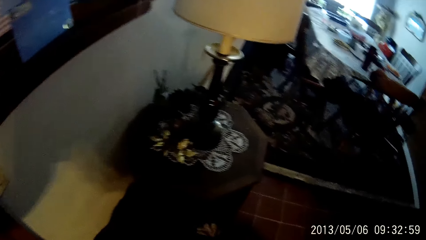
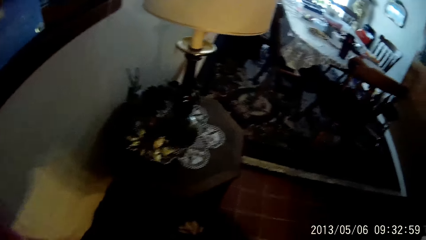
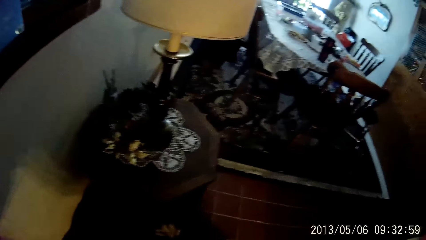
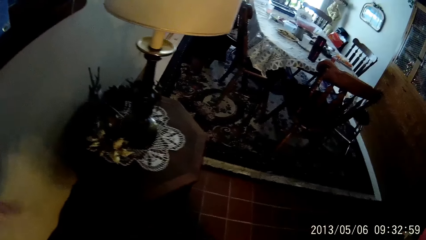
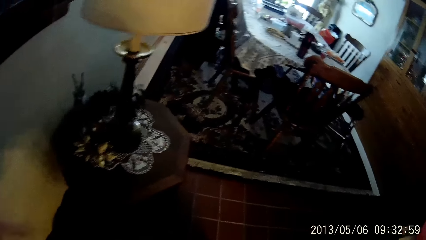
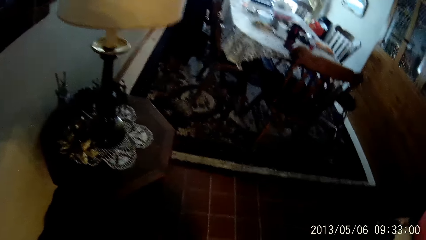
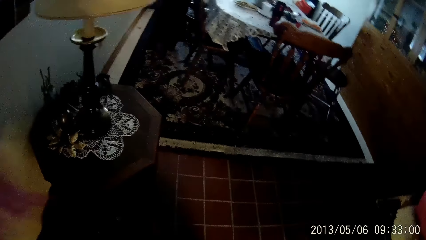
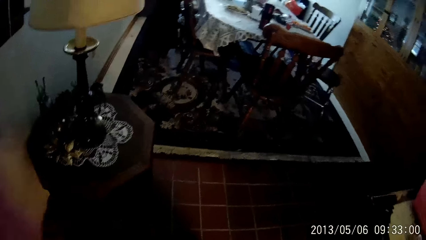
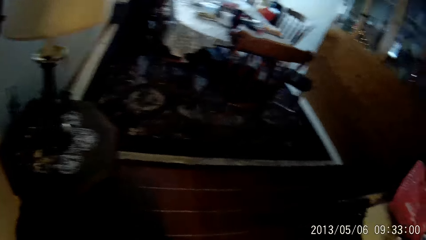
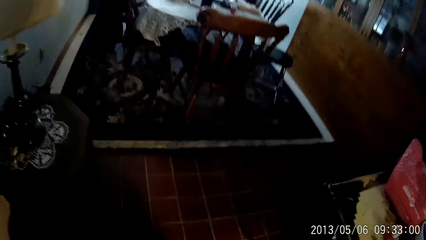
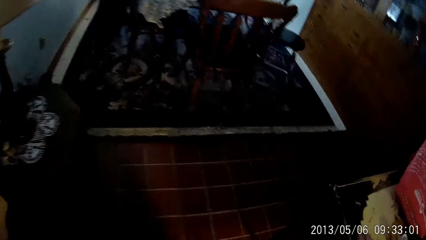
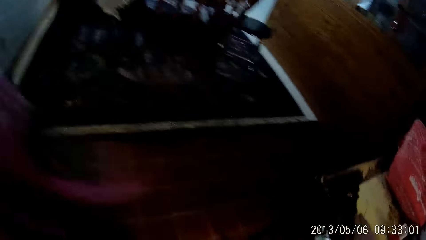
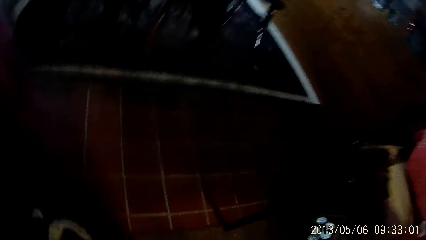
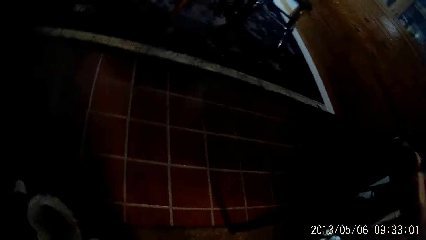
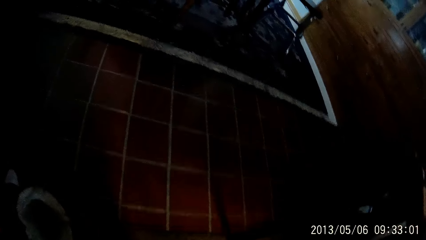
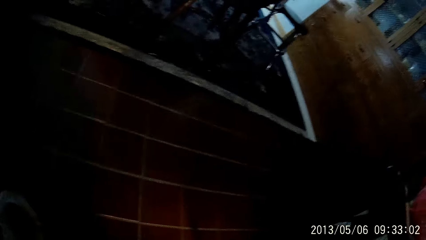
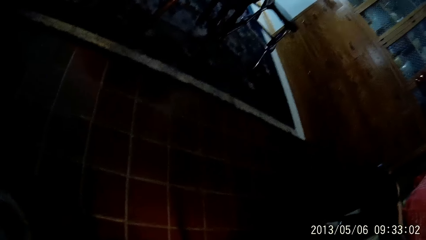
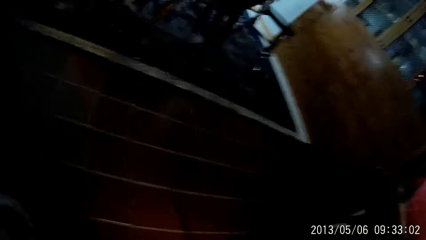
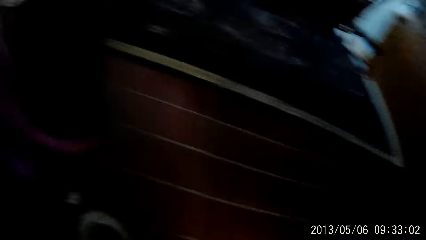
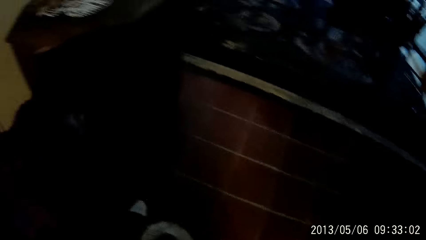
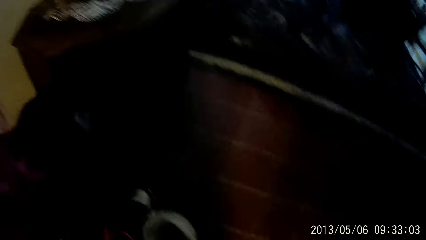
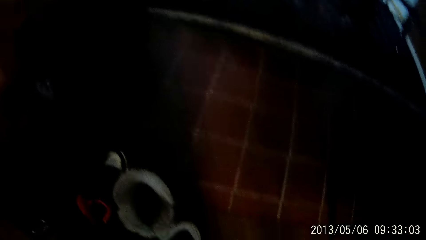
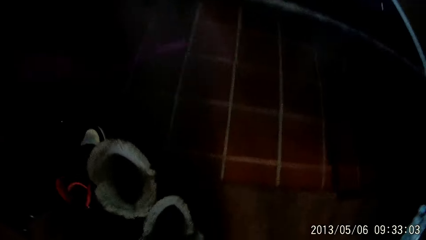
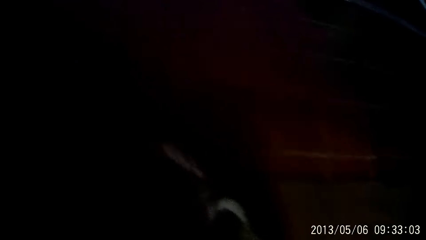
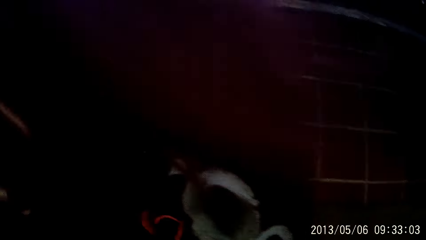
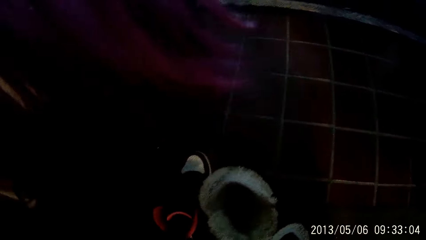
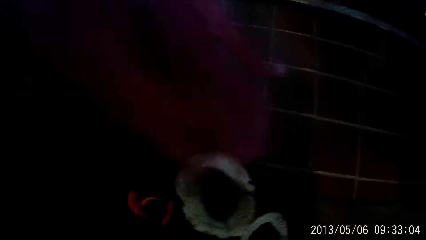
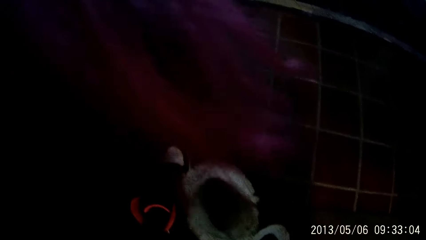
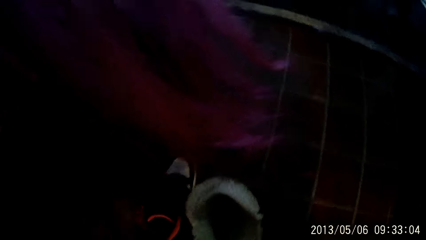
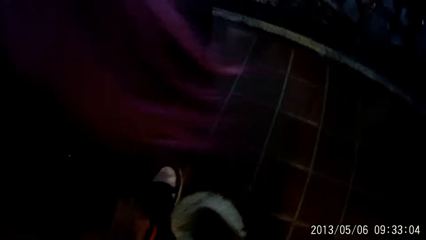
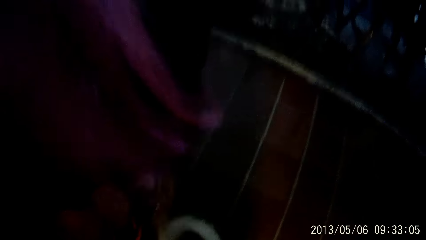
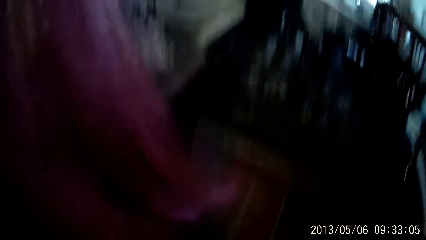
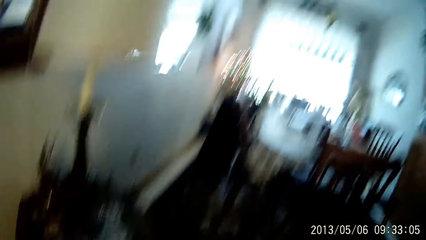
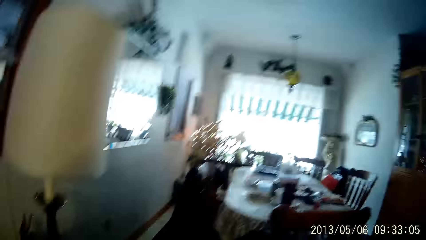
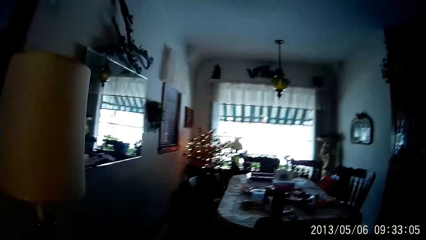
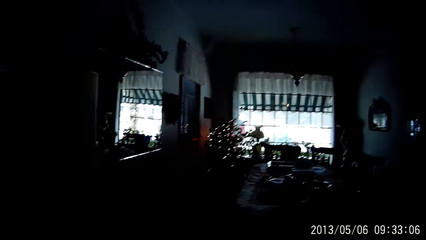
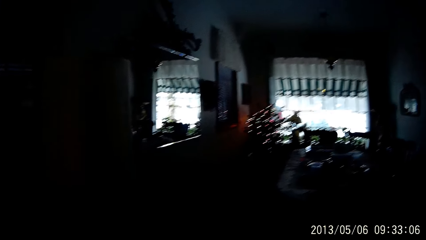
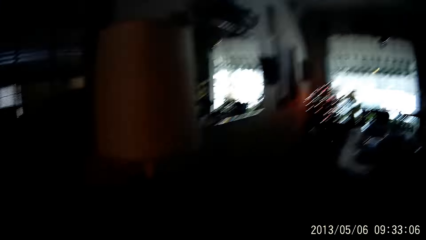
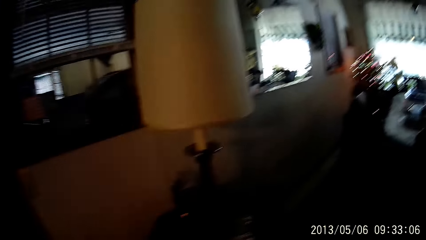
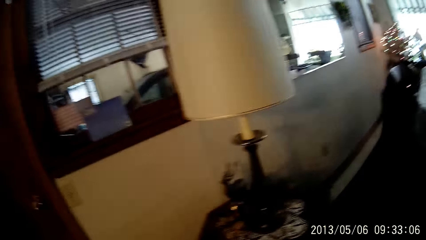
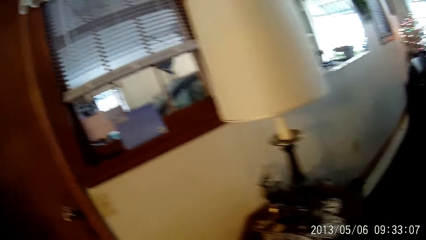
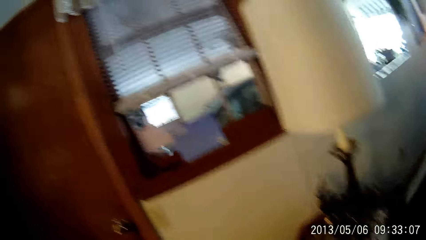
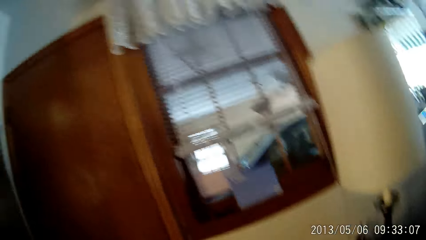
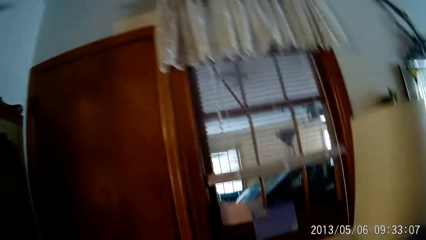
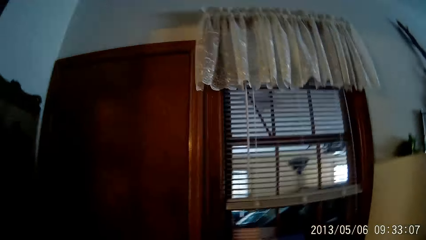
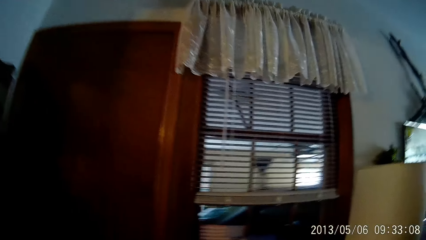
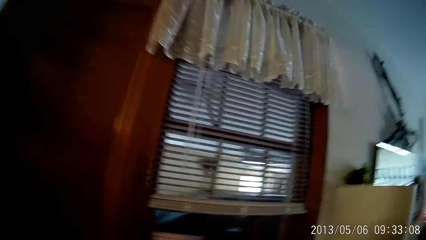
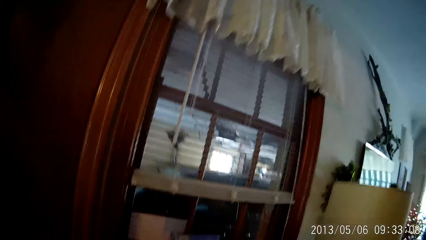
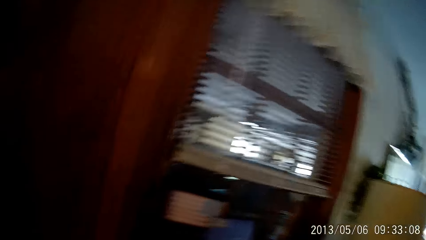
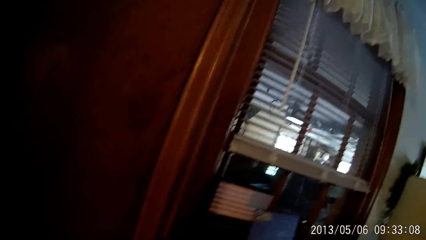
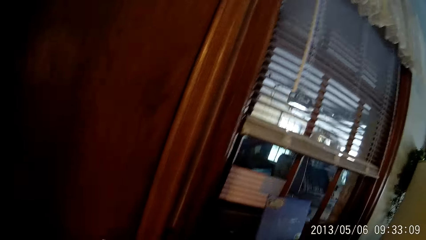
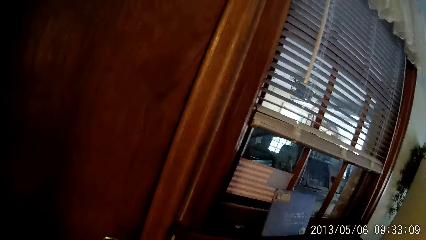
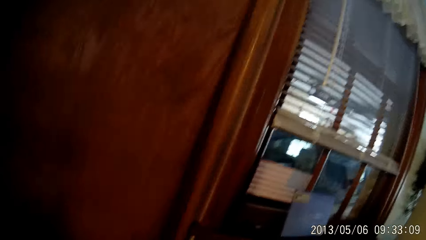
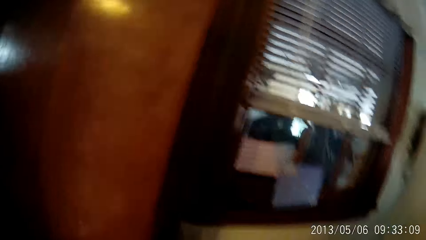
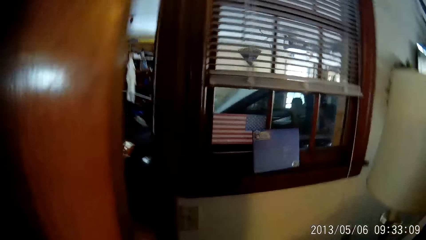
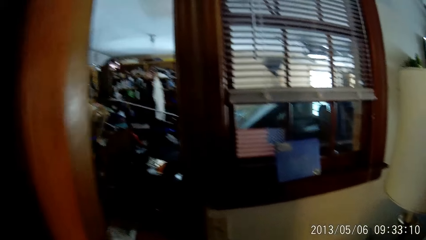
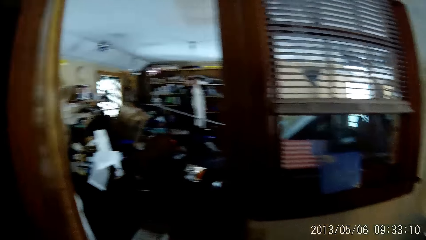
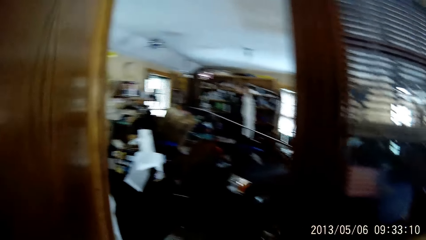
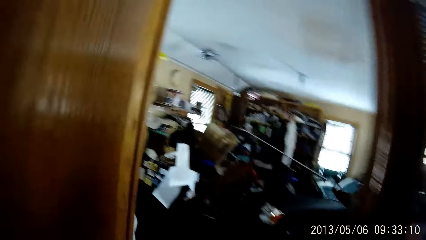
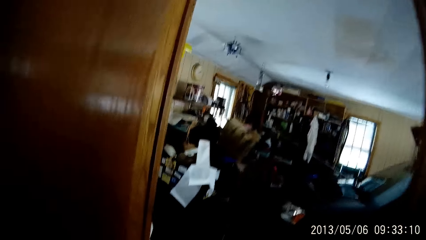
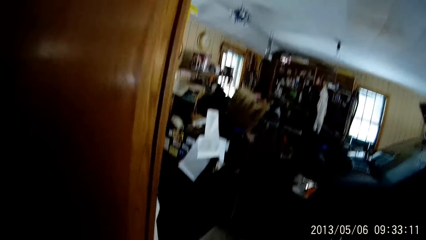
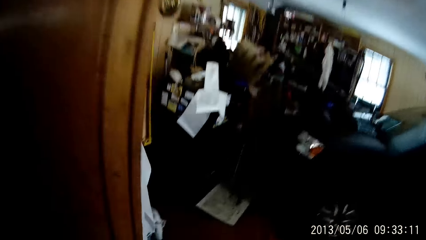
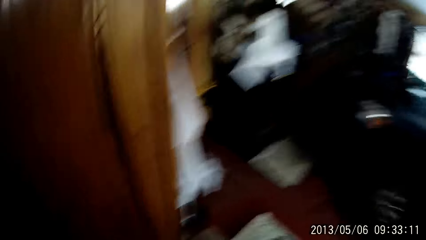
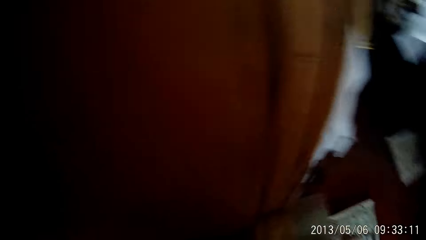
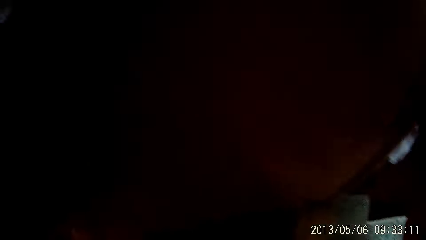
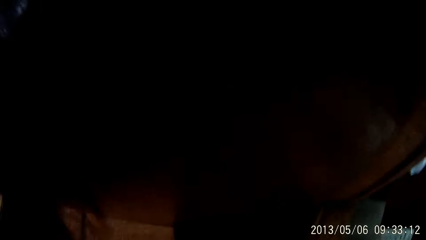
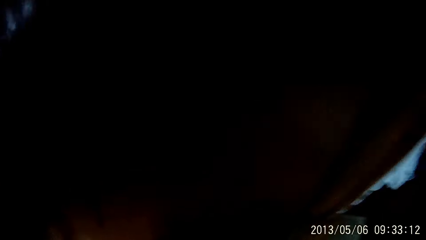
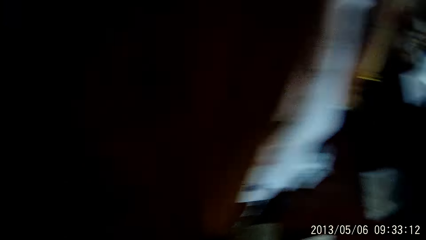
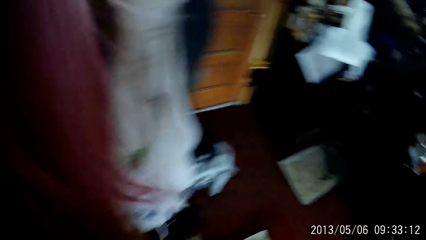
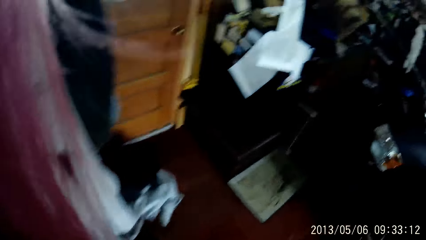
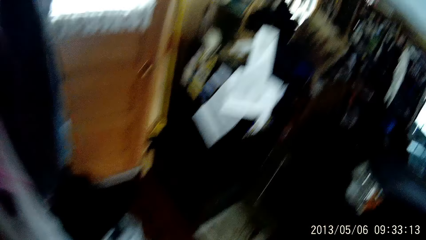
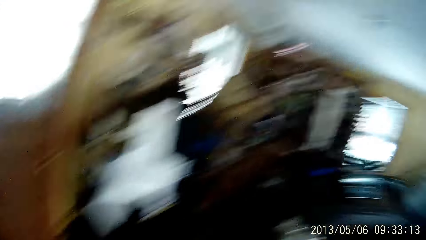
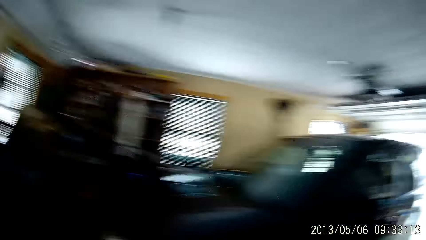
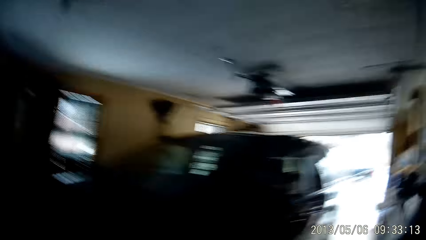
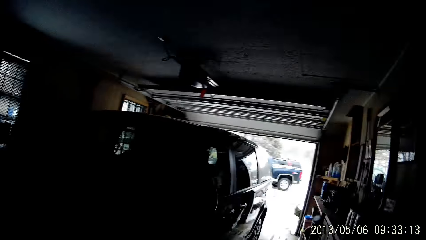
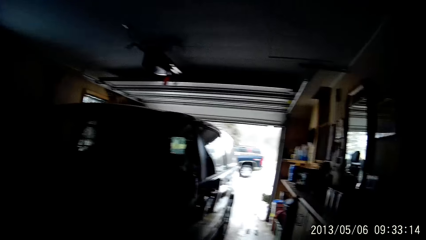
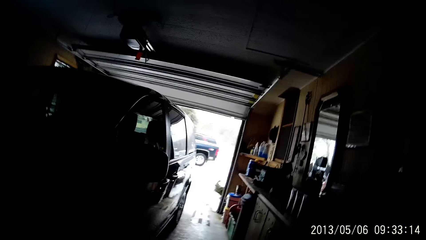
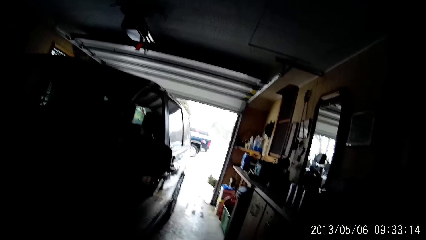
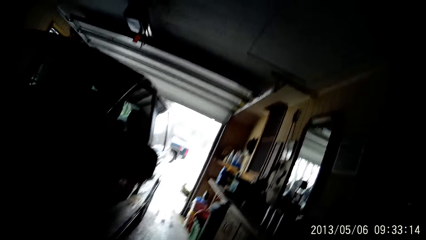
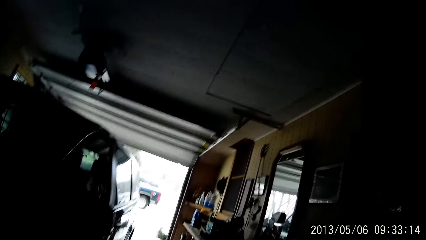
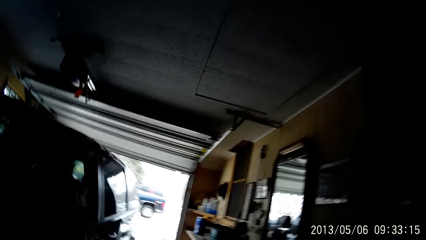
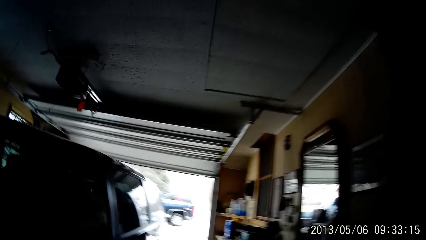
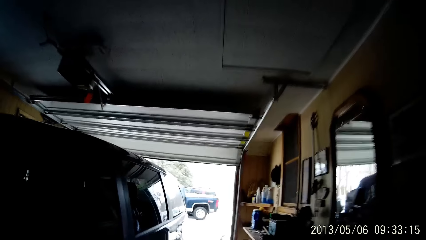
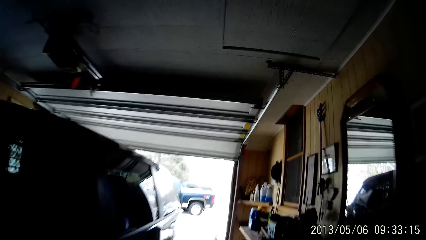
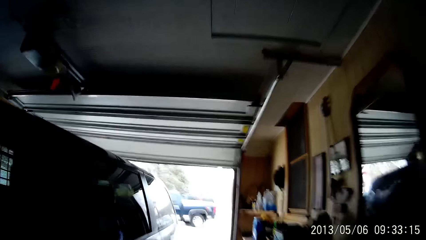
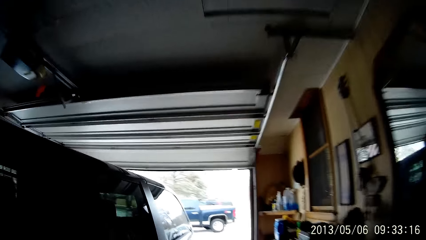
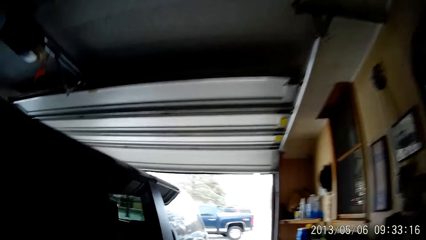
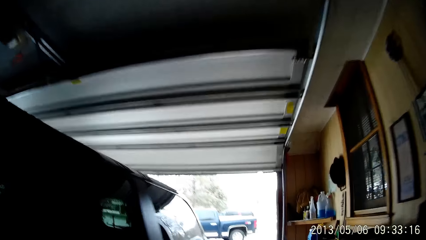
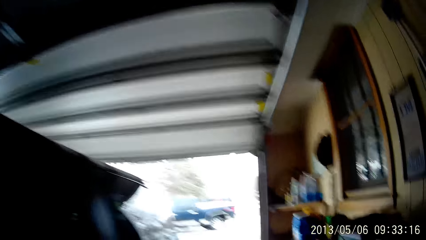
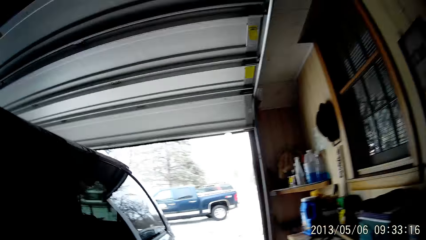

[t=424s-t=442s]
The camera wearer wears a shoe on her left leg with her left hand. She opens a door with her left hand. She walks out through the door into the garage. She walks towards outside.
